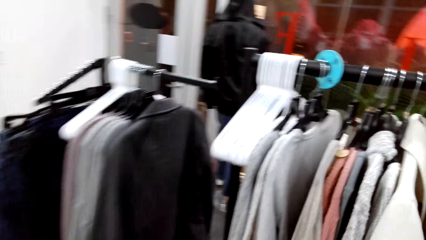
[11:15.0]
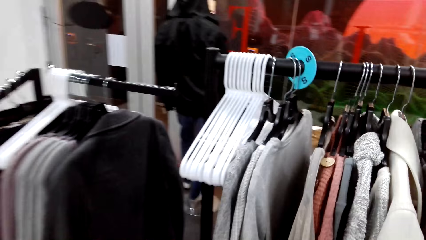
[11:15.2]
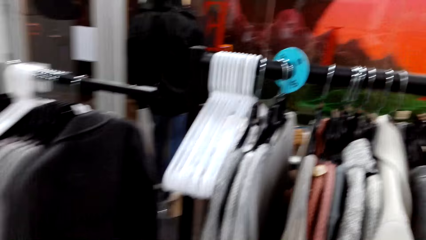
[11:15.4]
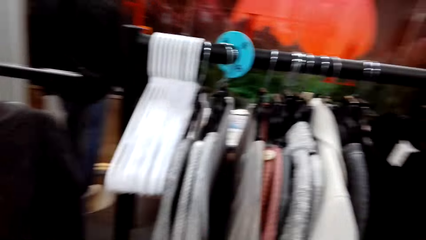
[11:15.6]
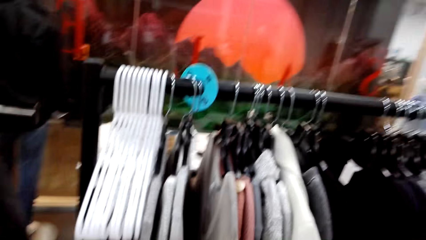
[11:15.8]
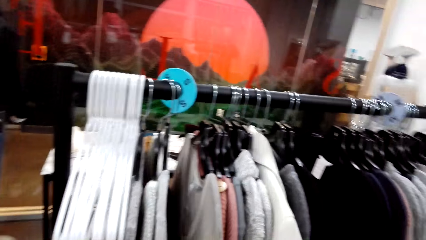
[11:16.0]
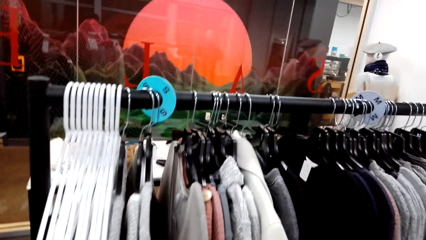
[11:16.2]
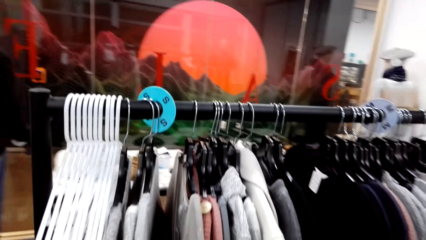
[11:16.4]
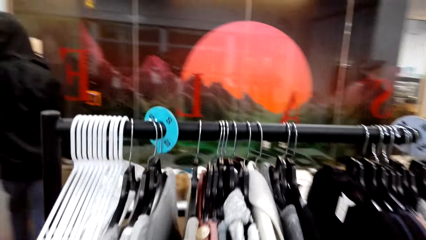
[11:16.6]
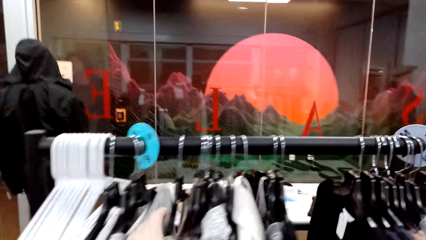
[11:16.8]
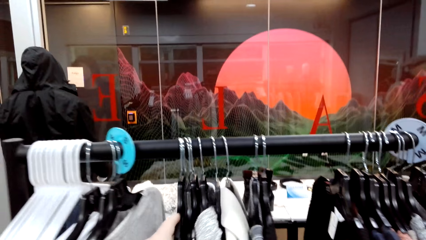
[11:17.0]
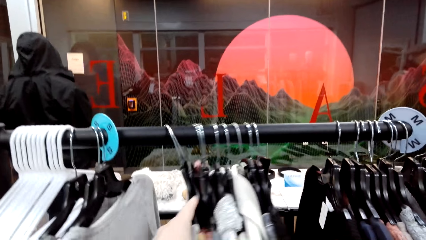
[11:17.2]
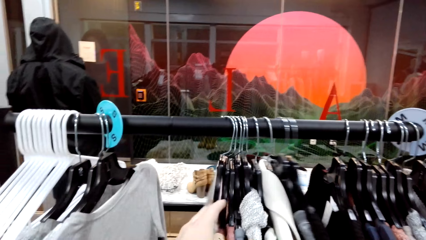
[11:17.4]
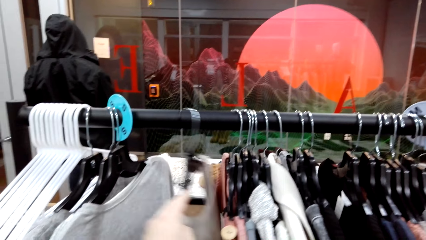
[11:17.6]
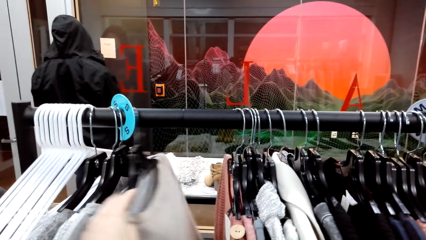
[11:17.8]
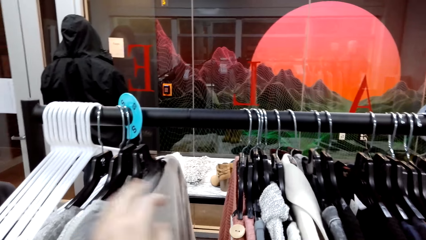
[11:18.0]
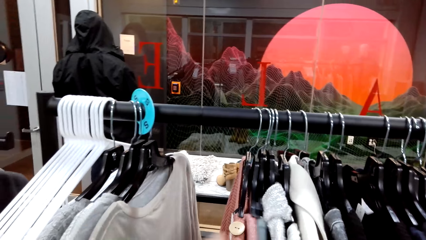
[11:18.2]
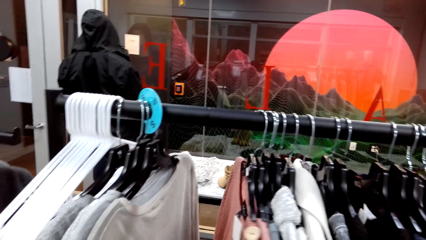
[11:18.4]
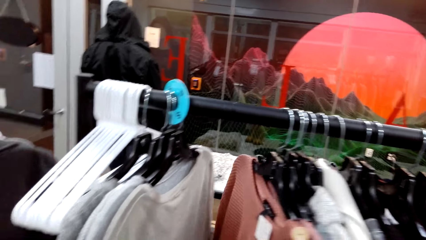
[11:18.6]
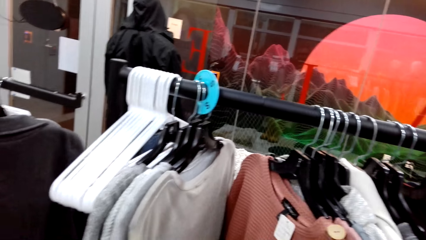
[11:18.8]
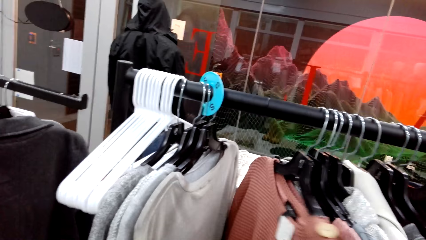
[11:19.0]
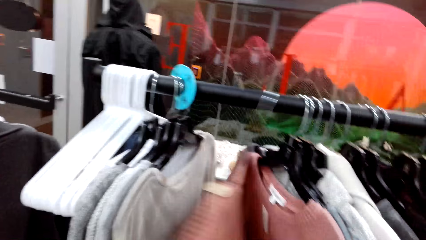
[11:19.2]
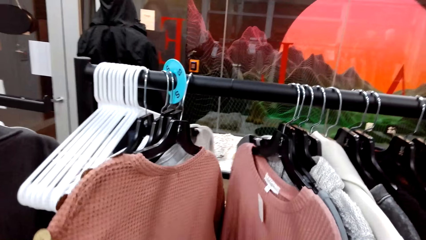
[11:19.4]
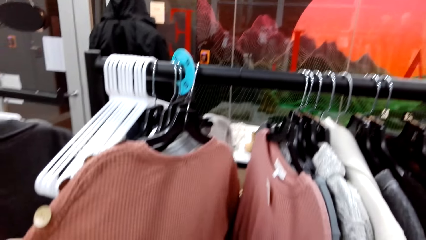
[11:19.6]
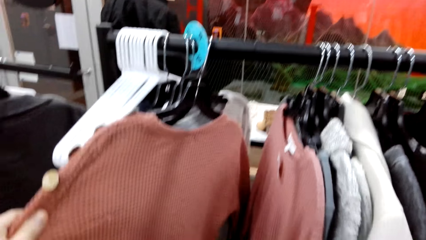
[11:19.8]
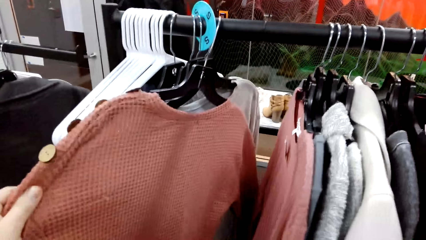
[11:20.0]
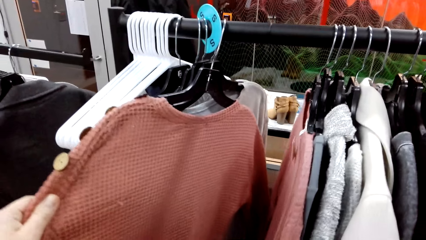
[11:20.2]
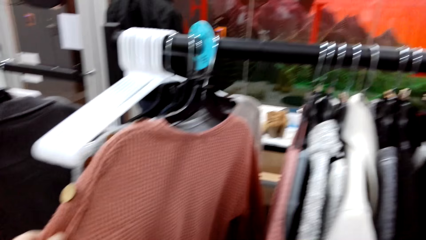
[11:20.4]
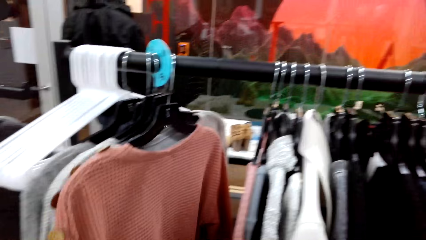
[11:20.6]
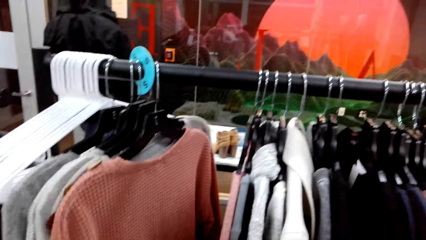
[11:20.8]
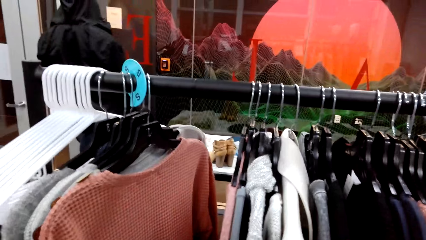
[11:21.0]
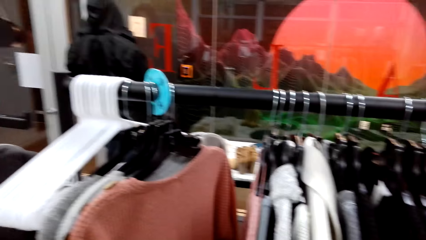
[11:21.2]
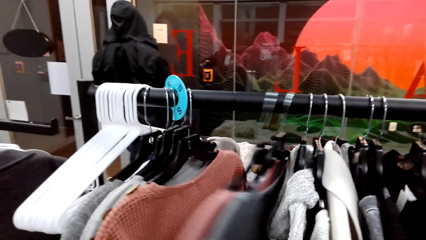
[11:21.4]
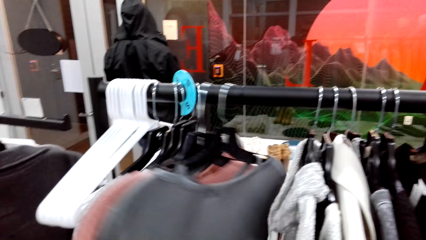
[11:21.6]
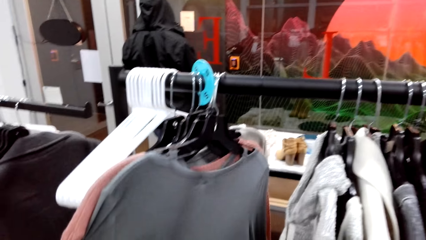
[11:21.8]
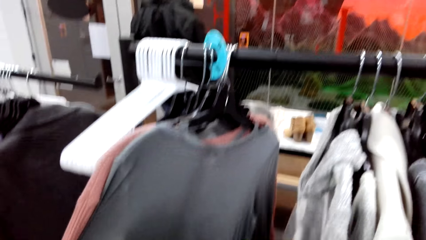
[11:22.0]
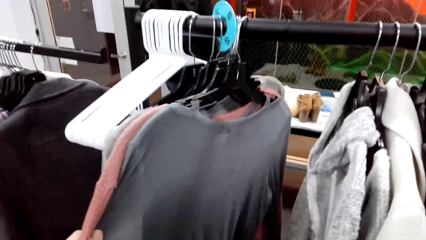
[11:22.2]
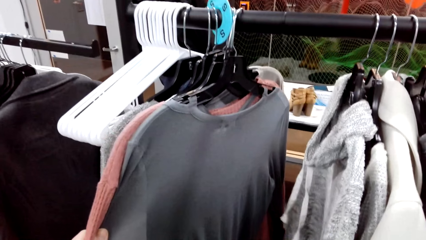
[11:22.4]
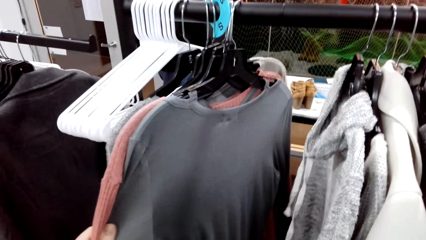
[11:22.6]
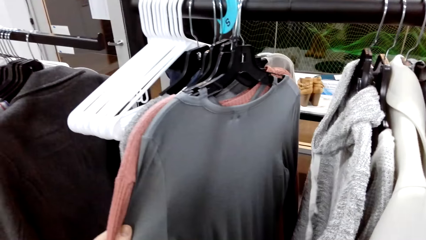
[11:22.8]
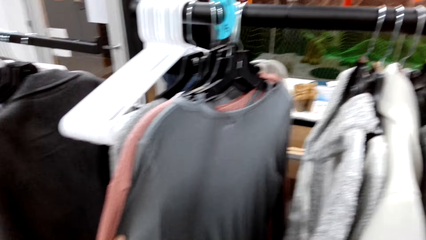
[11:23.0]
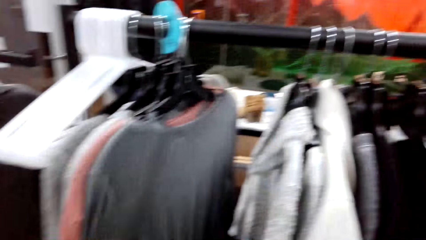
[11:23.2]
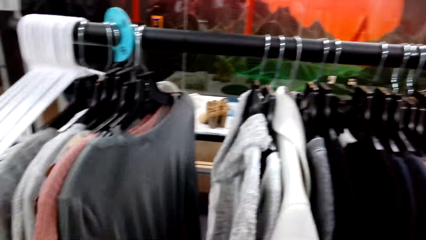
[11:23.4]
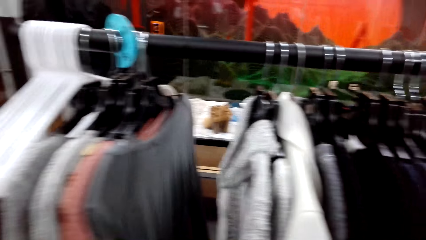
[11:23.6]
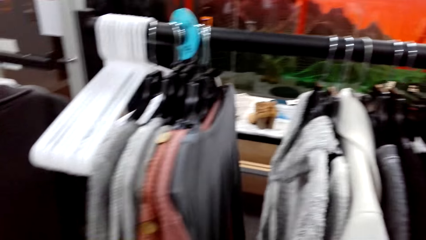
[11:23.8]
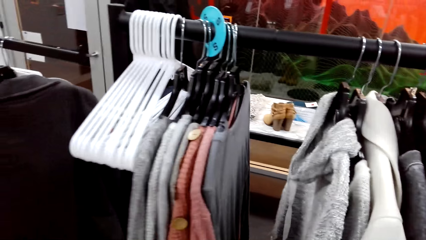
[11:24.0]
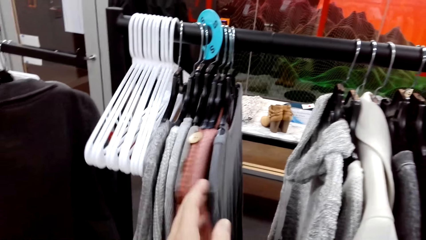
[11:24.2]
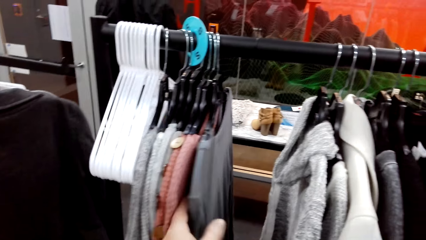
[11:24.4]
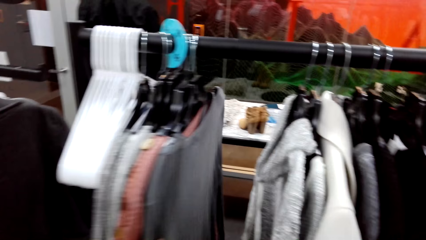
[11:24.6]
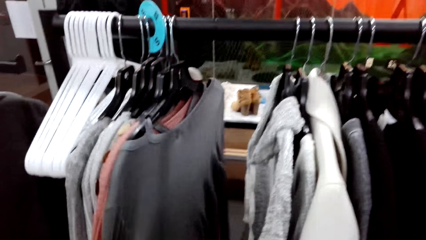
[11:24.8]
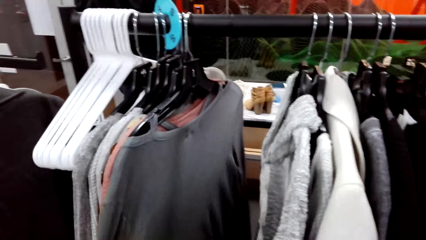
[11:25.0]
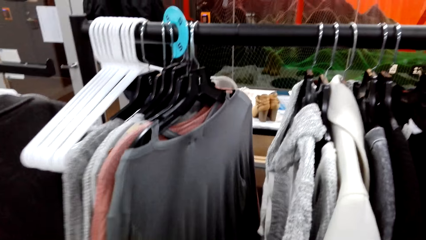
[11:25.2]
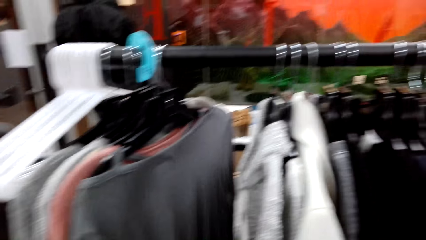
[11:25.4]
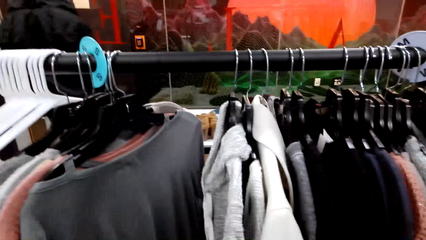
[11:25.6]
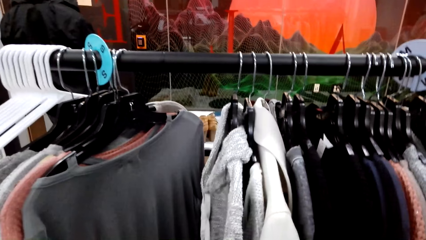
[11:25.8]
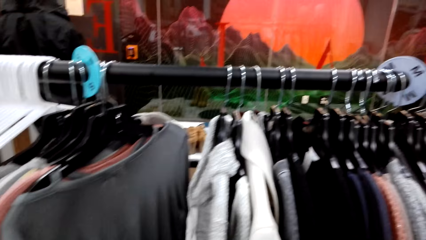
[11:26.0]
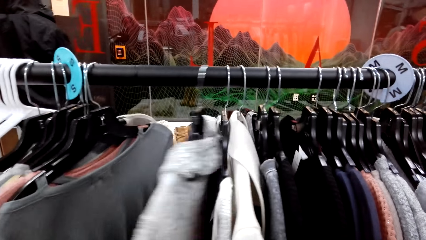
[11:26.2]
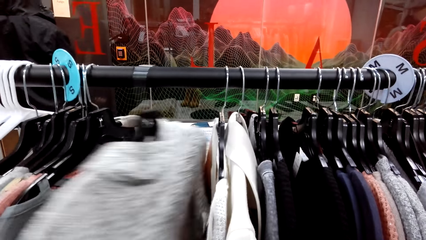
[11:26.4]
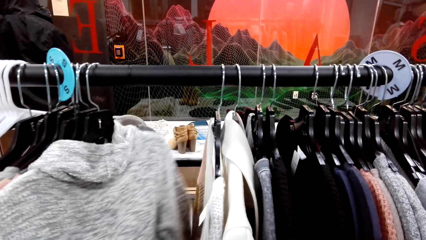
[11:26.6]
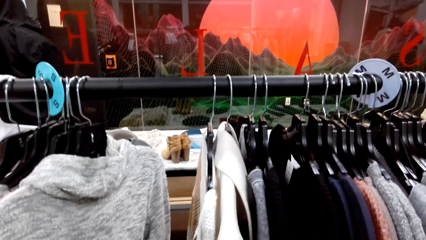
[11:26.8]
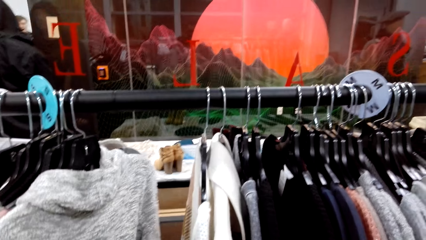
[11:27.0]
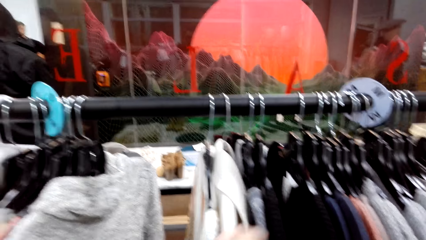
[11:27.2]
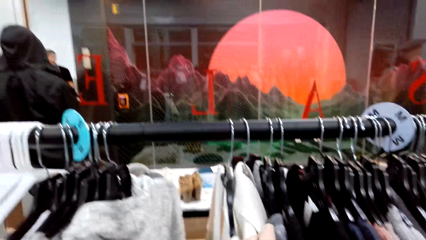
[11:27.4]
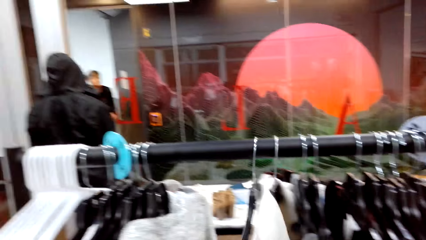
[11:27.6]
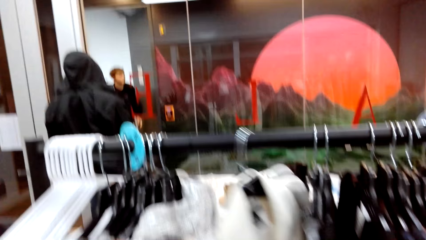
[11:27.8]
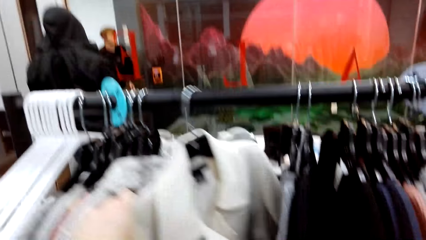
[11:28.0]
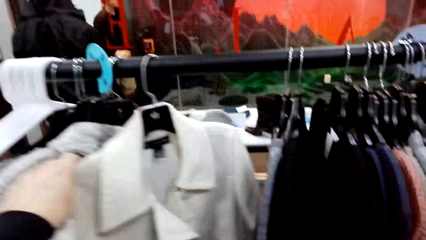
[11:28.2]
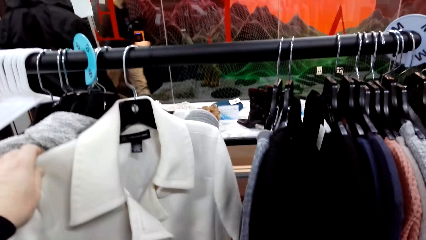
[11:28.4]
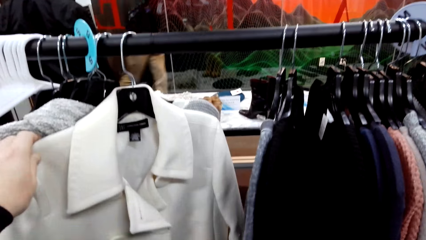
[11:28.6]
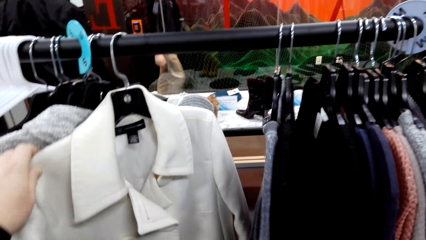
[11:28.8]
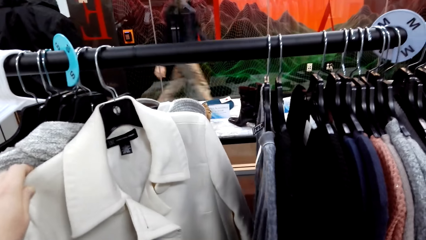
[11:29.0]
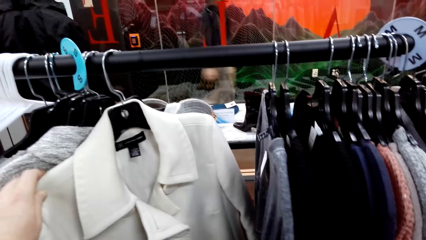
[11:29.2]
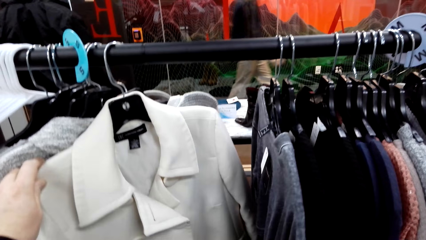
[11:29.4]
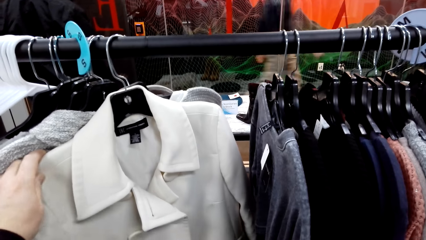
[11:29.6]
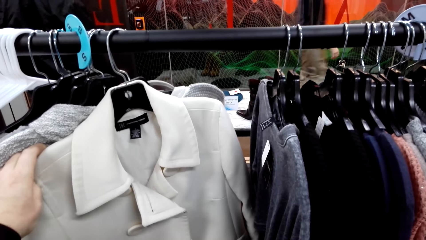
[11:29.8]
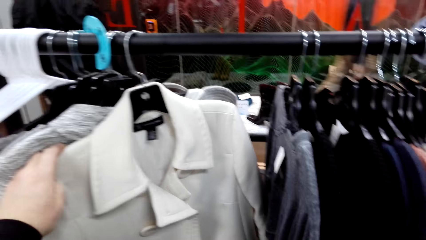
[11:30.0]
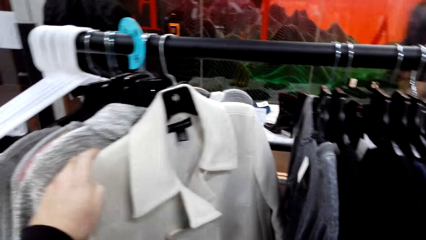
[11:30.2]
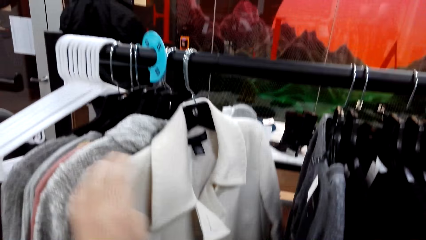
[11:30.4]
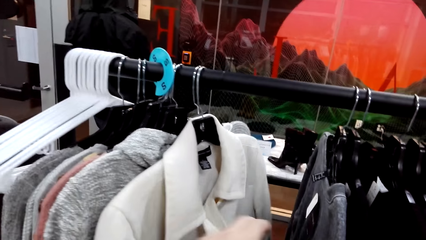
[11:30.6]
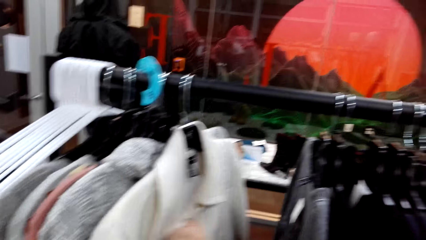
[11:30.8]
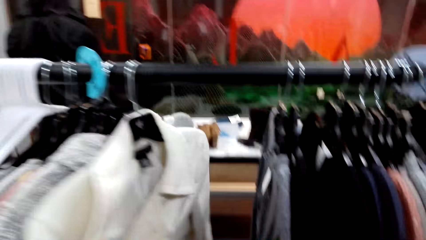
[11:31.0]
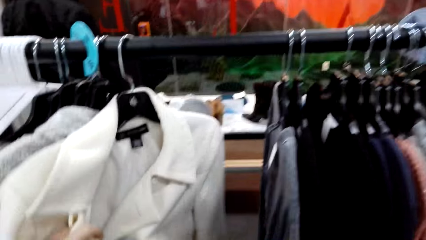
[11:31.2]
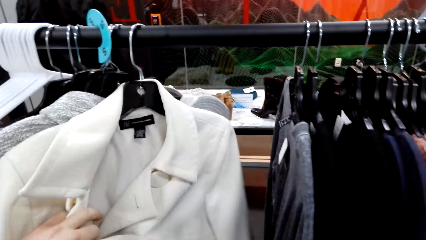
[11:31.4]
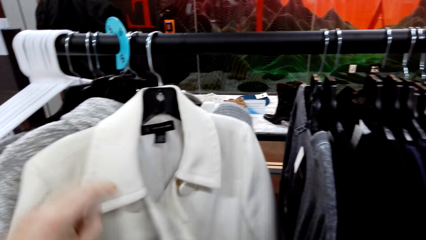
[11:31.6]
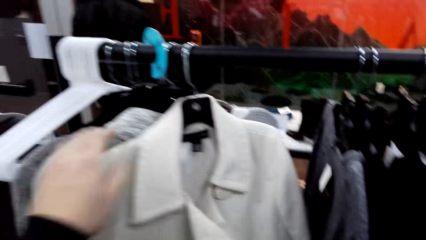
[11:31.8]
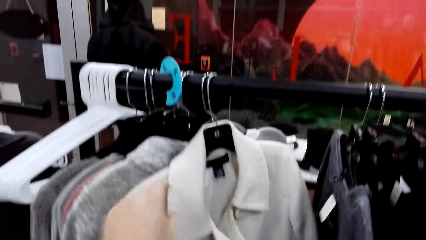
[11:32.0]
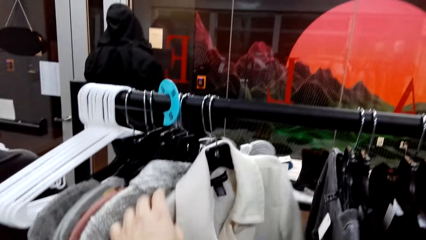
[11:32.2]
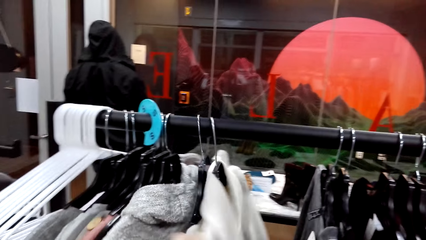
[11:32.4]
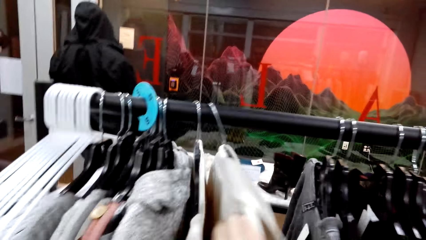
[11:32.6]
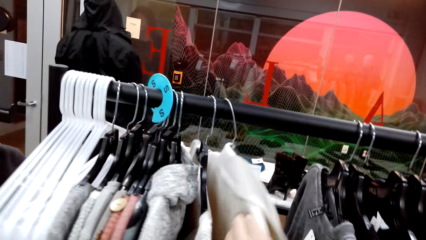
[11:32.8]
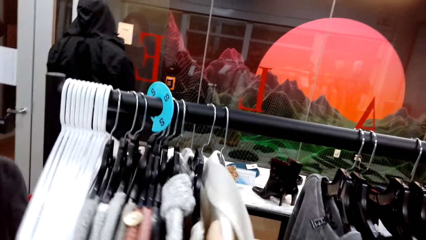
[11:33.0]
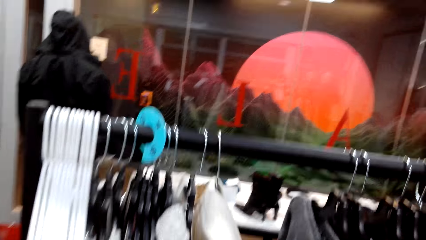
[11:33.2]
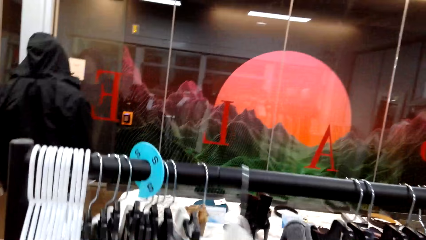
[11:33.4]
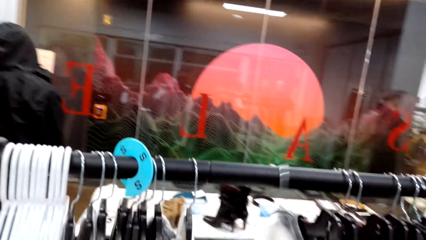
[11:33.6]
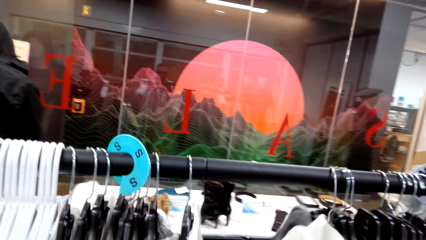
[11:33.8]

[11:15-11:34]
The camera wearer shifts cloths on a rack. They pull a cloth and sort cloths. They pull a cloth and sort cloths. They touch a cloth.
